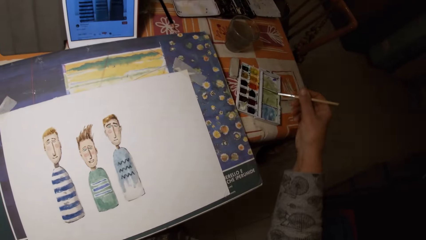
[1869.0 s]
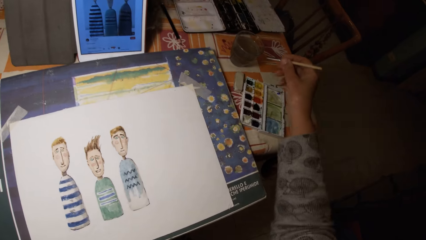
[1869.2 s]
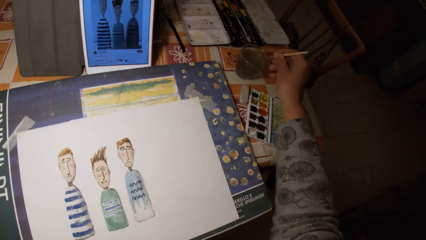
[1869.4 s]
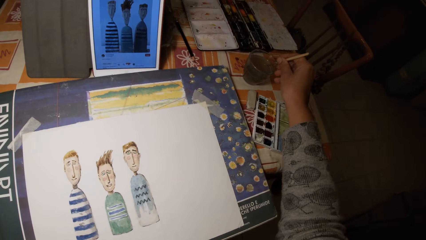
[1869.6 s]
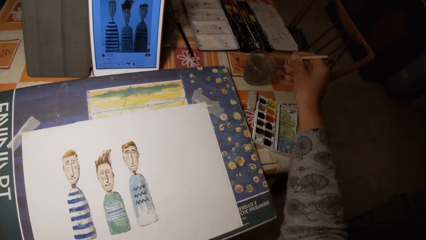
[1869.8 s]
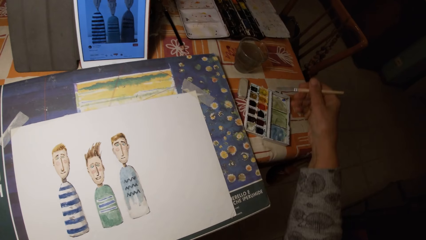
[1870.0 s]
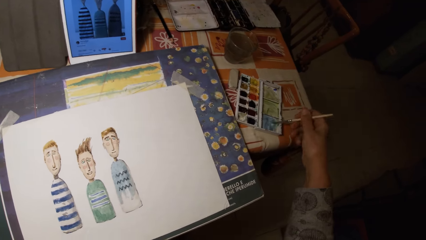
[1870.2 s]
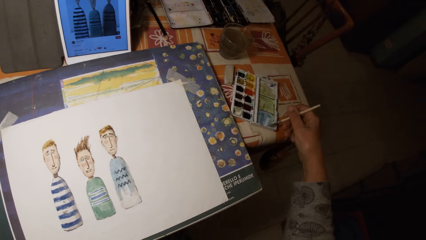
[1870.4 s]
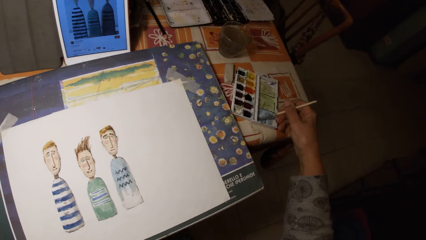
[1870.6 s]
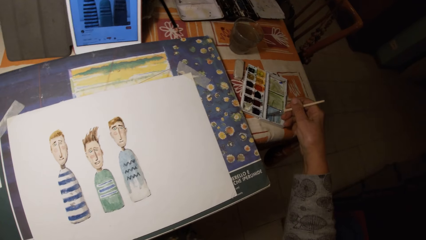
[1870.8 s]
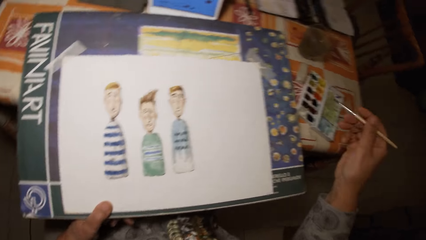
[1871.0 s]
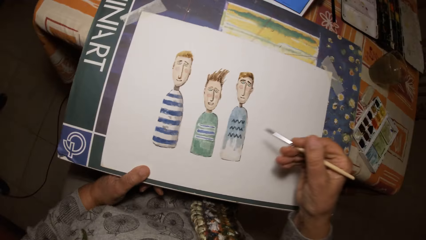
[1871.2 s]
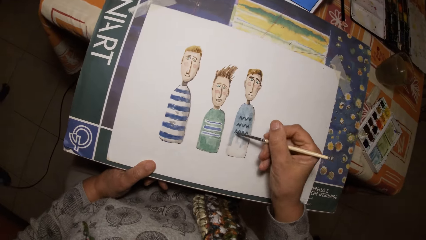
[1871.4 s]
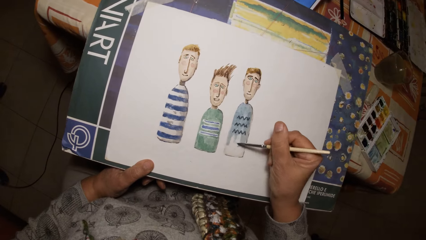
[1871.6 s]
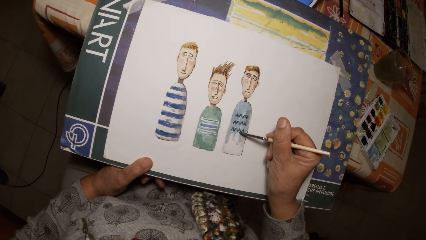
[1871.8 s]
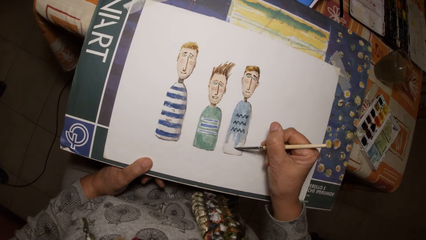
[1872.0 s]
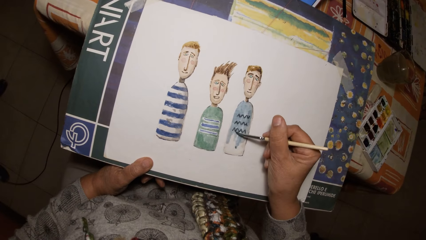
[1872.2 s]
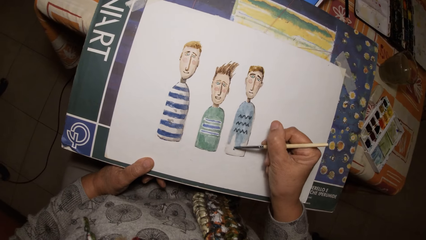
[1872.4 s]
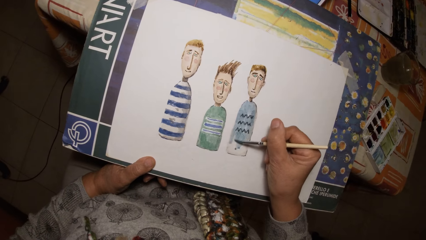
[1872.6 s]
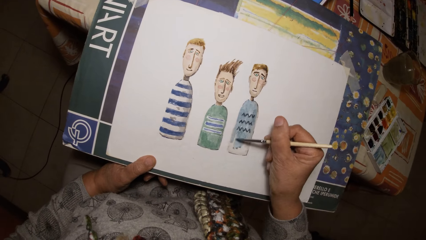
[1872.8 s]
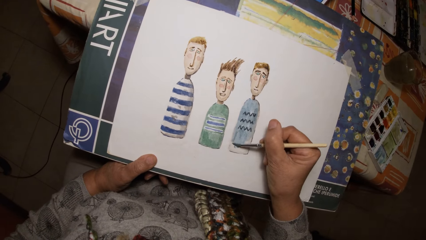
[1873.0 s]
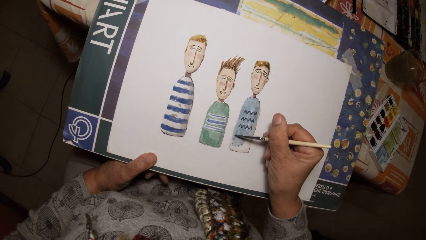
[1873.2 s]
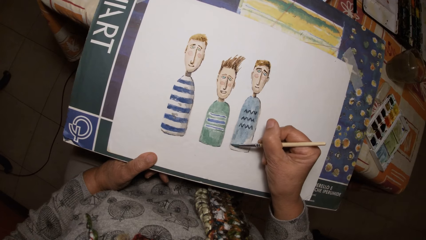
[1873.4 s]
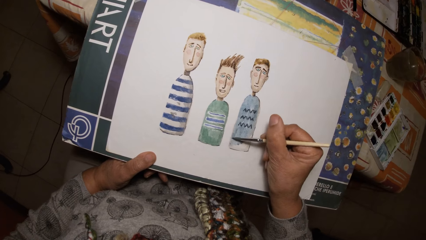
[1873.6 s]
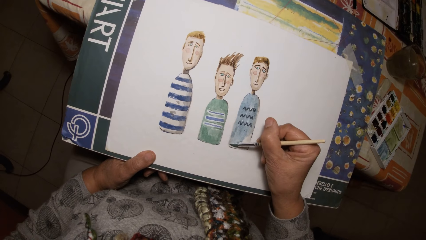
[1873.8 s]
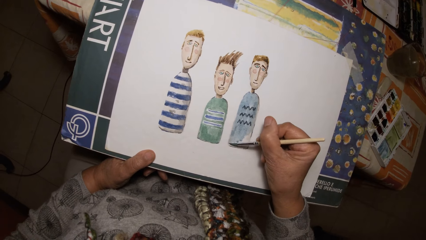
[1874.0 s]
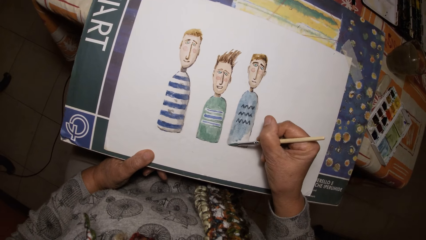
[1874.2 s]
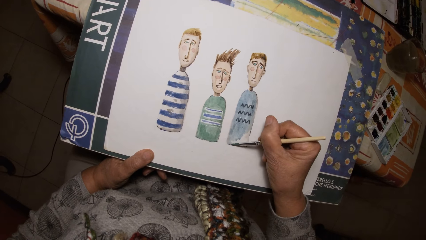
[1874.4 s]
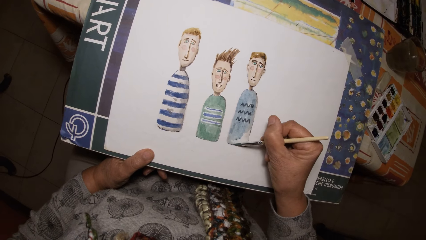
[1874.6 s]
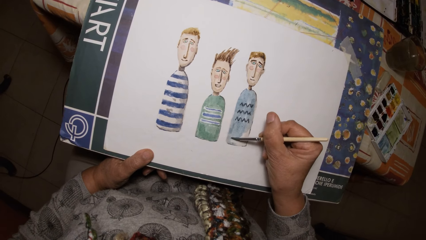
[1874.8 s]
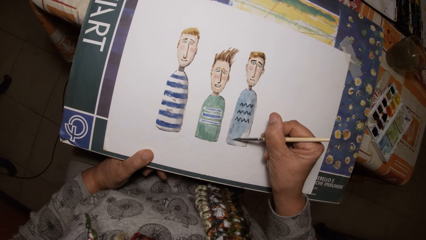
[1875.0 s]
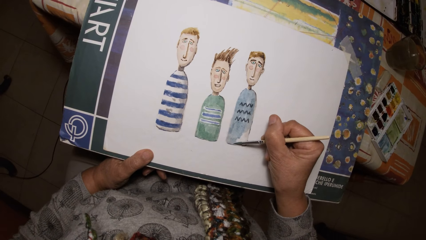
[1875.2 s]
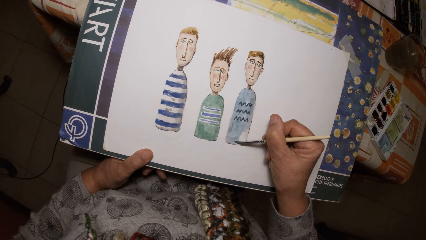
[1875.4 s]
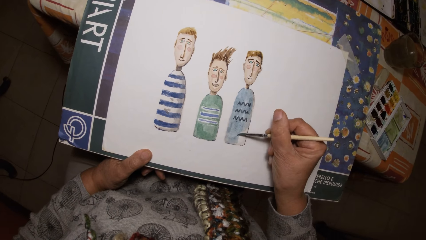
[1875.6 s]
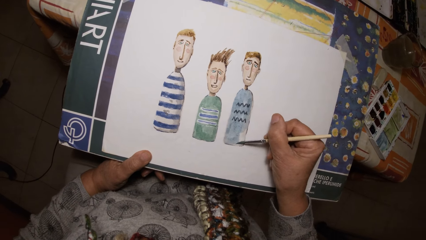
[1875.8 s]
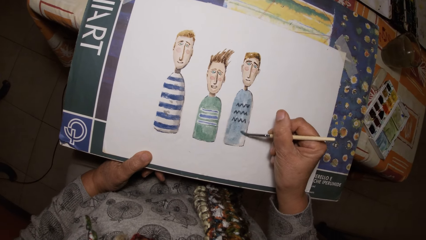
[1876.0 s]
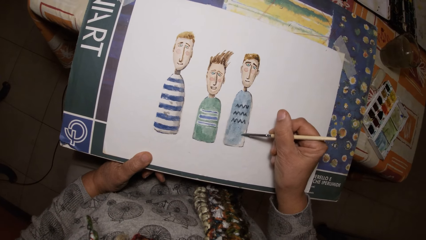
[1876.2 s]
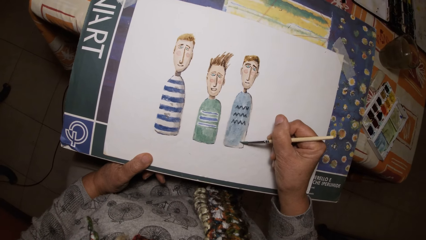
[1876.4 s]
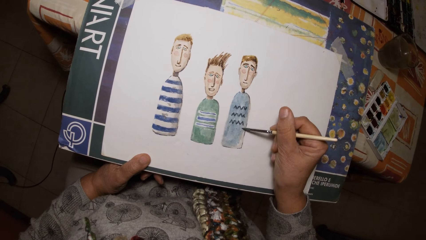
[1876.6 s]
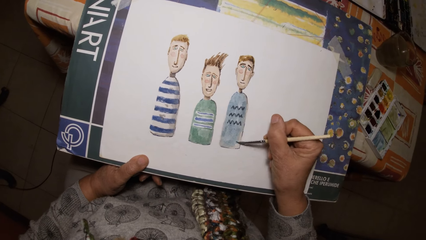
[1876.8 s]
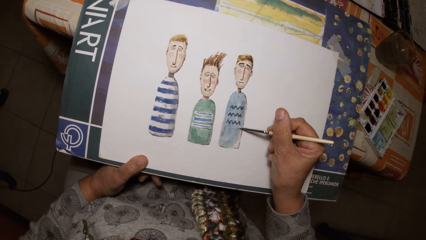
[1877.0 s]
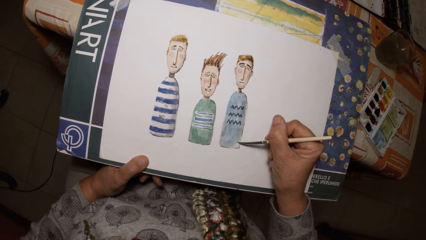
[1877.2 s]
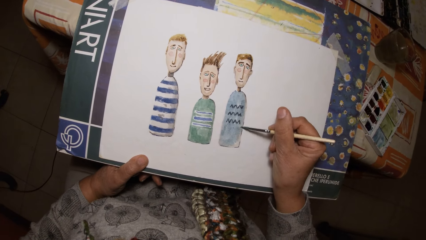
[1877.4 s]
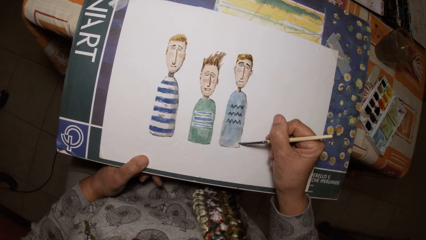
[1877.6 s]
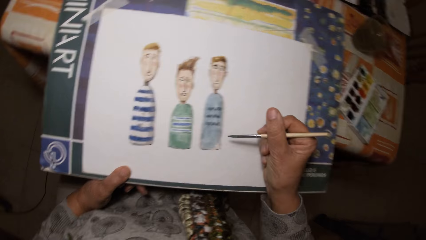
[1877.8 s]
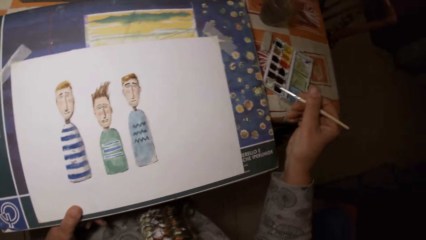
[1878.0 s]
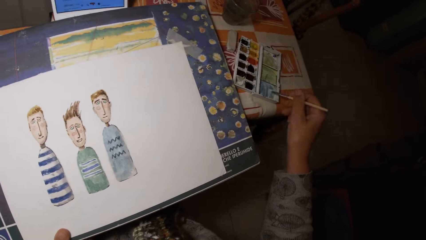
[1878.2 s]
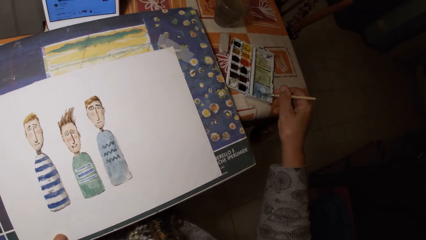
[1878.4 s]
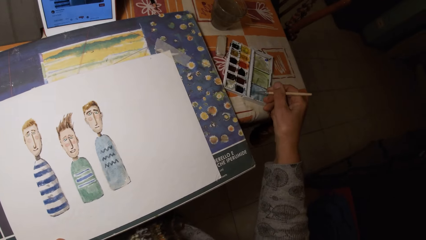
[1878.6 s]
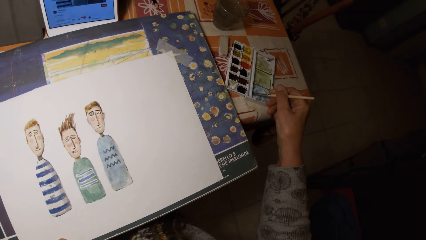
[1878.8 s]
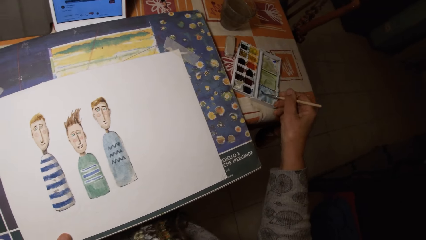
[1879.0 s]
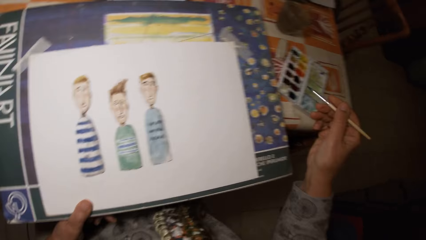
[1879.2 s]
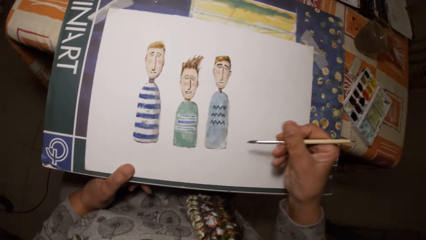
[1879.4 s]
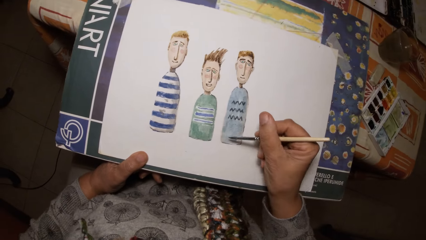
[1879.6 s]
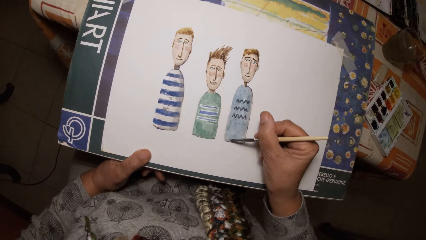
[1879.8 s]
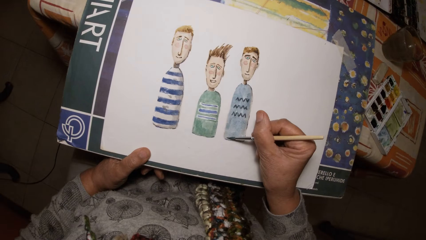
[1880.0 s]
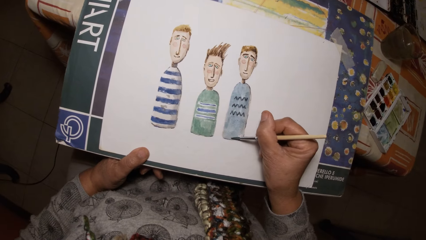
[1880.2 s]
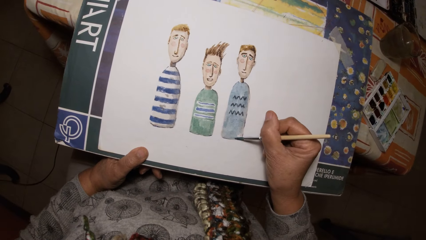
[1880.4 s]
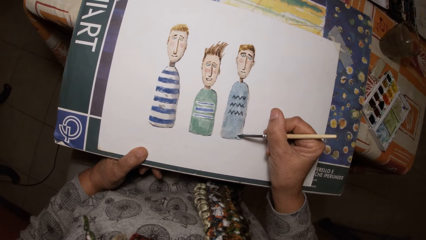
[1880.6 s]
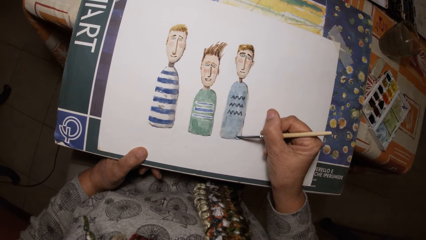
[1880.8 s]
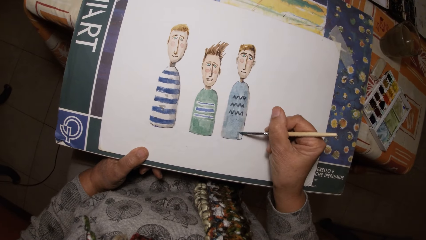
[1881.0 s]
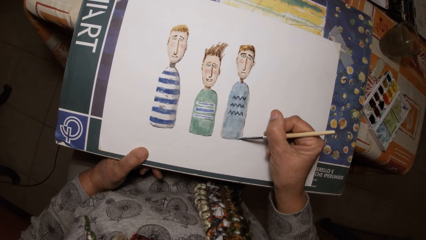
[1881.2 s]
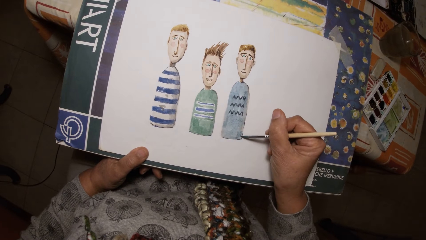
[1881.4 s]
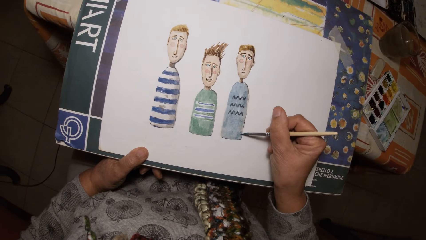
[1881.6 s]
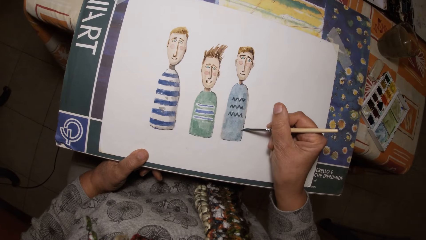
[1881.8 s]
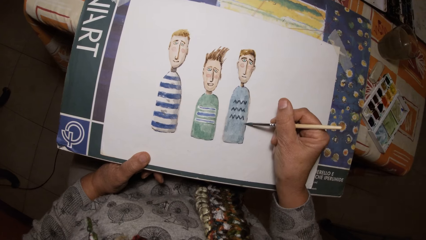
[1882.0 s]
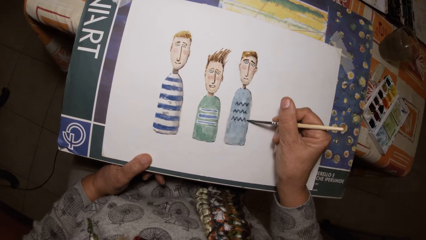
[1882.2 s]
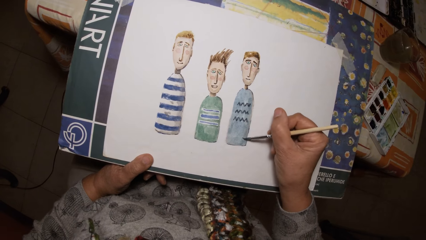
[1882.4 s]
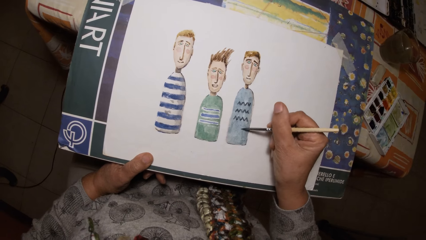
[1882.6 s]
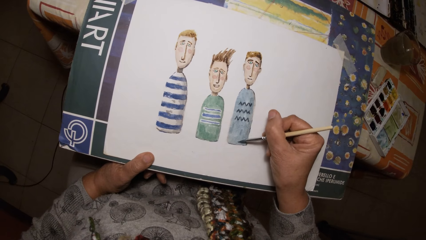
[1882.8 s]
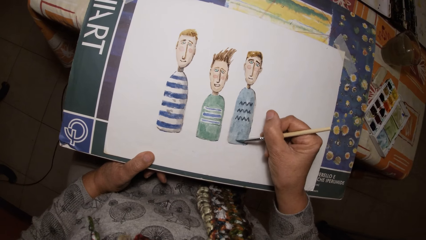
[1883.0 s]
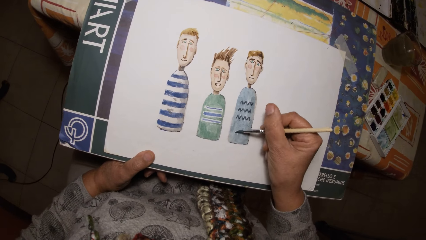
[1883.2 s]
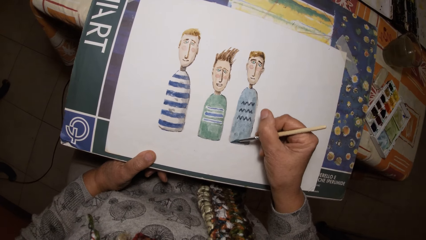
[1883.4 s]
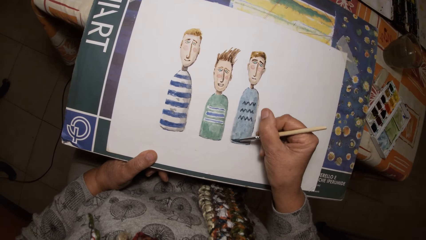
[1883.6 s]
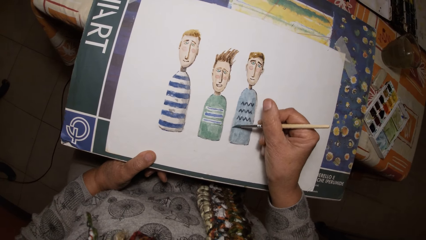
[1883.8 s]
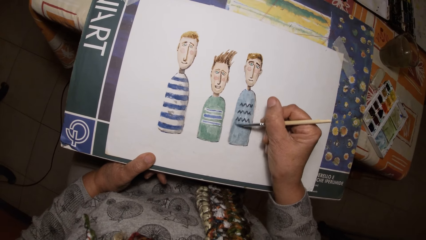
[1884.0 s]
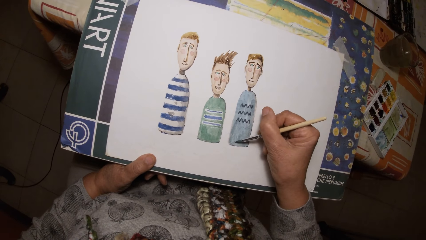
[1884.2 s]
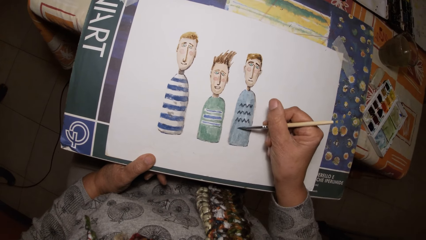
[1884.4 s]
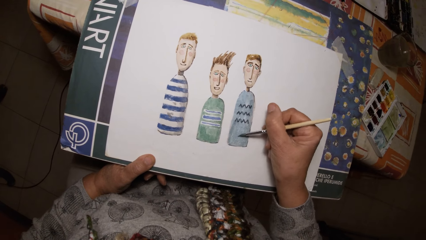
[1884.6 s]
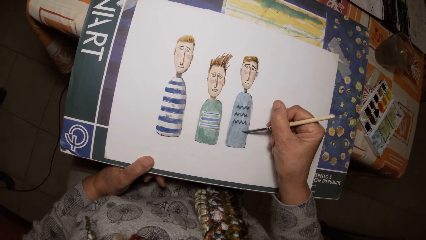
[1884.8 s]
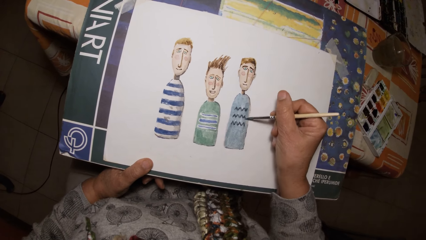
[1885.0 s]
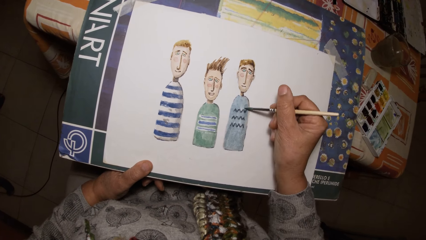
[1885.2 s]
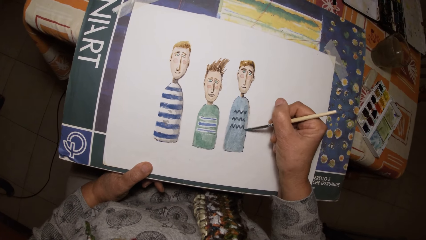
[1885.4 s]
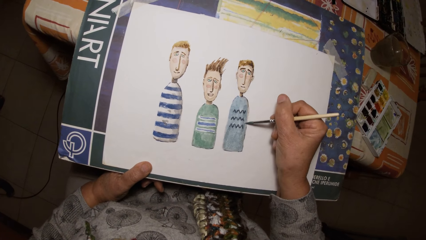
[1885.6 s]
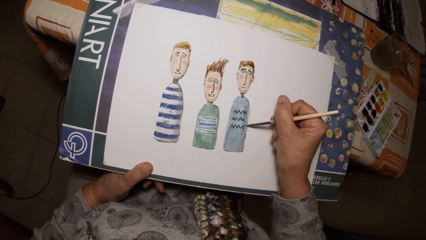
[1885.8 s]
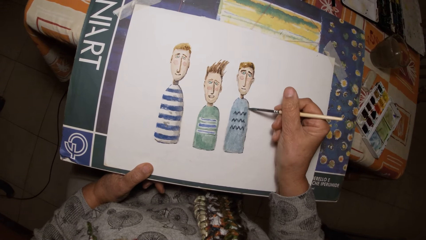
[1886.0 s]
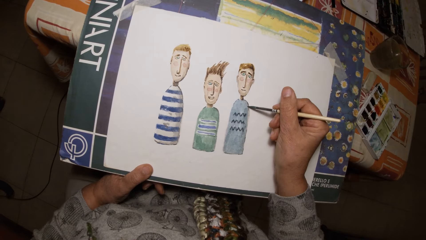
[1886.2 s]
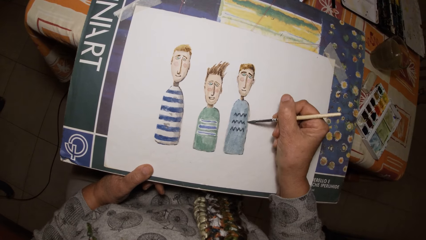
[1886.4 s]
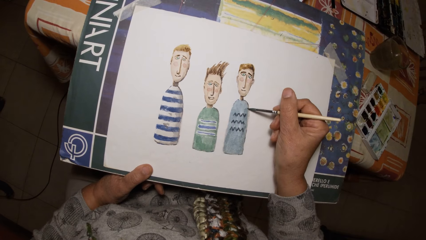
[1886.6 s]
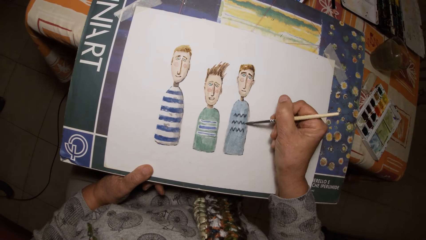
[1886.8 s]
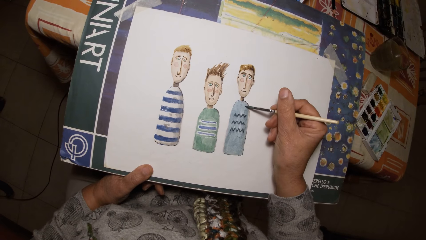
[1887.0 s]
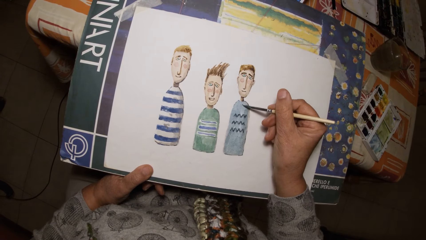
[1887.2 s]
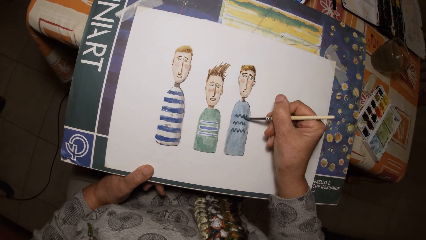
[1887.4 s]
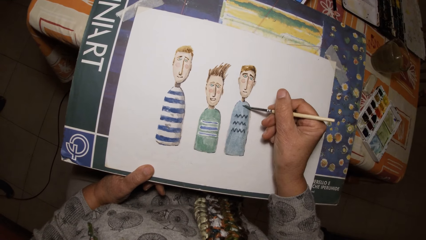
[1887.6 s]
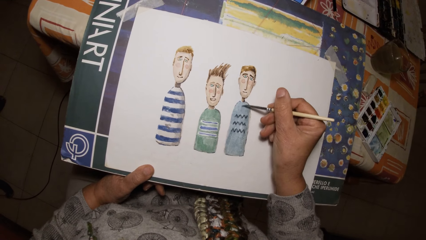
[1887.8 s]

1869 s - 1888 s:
The camera wearer dips the brush in his right hand in the cup of water on the table. He paints the paint palette cover with the brush in his right hand. He paints on the paper with the brush in his right hand. He paints the paint palette cover with the brush in his right hand. He paints on the paper with the brush in his right hand.
